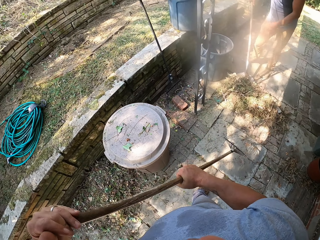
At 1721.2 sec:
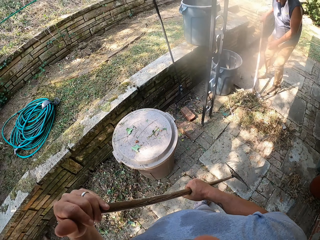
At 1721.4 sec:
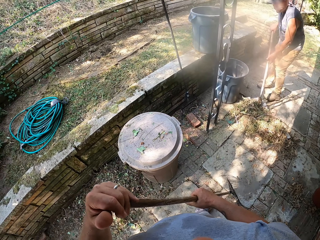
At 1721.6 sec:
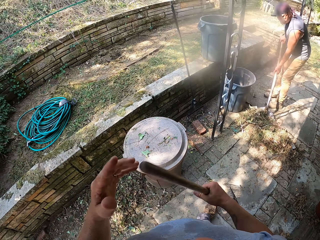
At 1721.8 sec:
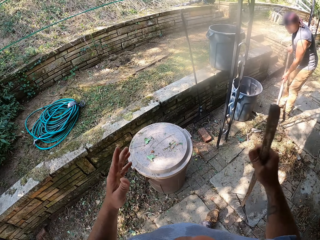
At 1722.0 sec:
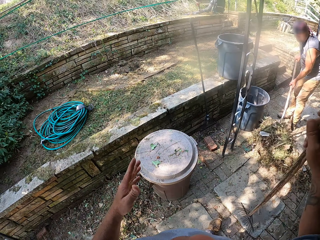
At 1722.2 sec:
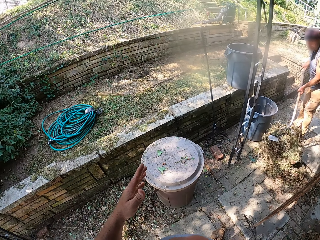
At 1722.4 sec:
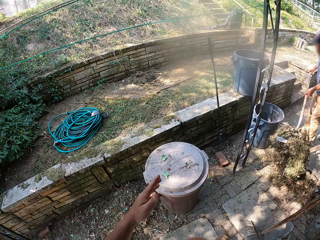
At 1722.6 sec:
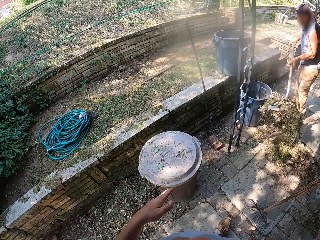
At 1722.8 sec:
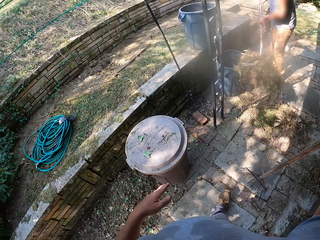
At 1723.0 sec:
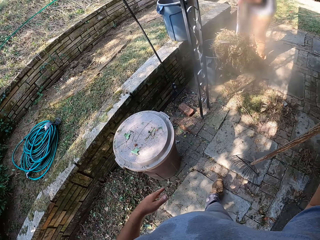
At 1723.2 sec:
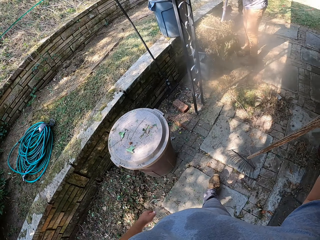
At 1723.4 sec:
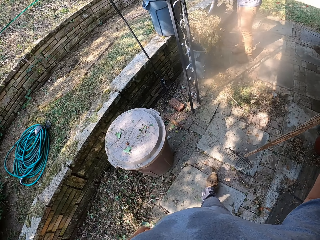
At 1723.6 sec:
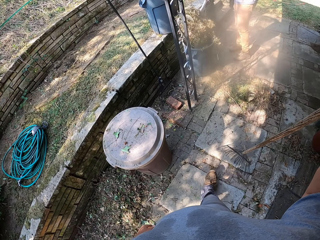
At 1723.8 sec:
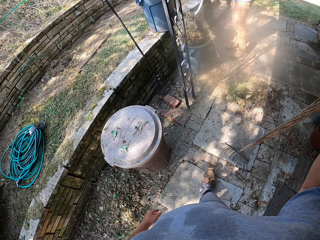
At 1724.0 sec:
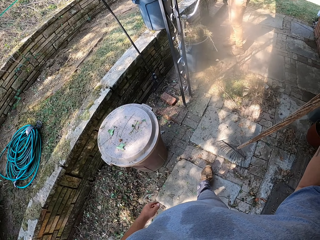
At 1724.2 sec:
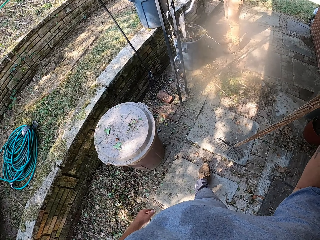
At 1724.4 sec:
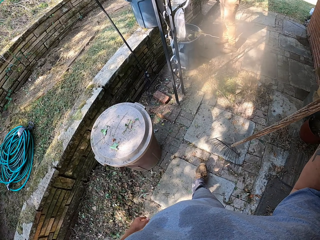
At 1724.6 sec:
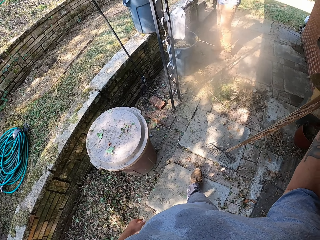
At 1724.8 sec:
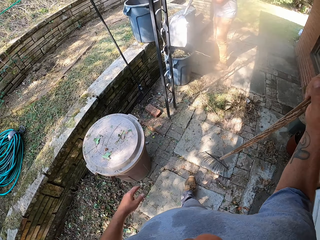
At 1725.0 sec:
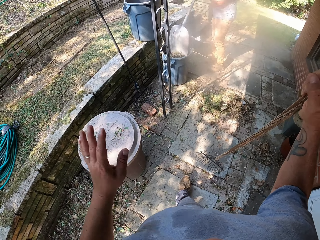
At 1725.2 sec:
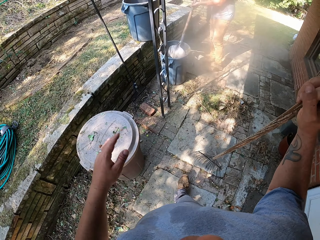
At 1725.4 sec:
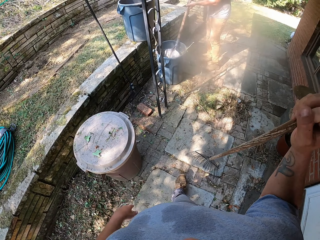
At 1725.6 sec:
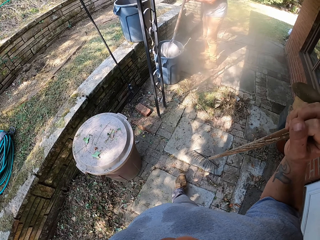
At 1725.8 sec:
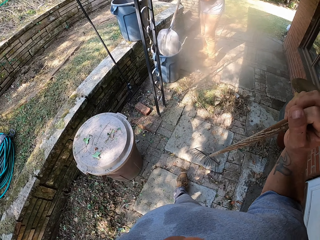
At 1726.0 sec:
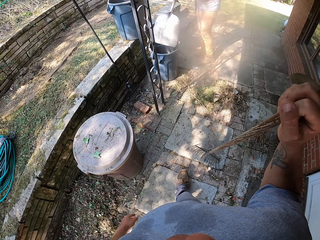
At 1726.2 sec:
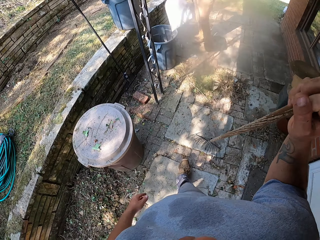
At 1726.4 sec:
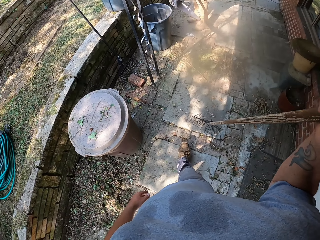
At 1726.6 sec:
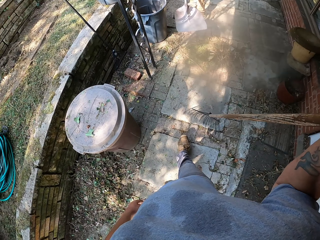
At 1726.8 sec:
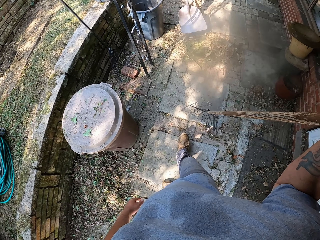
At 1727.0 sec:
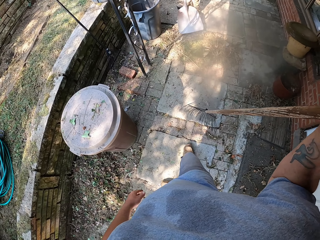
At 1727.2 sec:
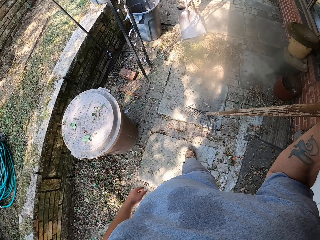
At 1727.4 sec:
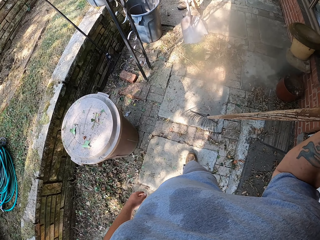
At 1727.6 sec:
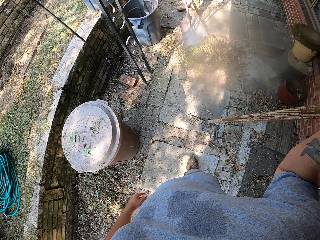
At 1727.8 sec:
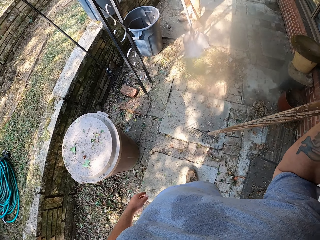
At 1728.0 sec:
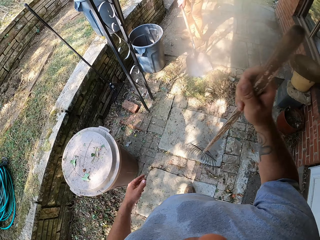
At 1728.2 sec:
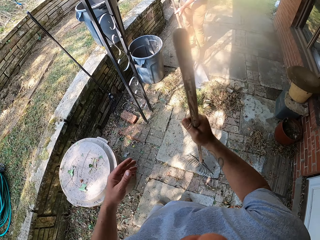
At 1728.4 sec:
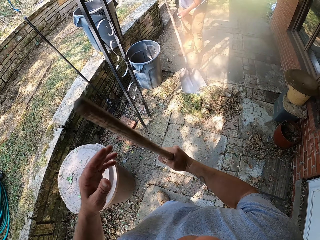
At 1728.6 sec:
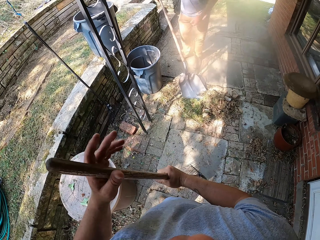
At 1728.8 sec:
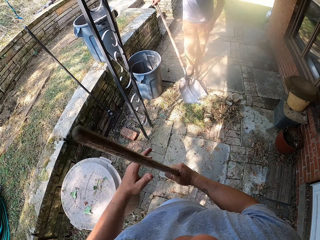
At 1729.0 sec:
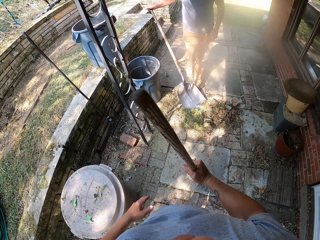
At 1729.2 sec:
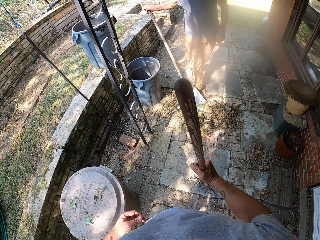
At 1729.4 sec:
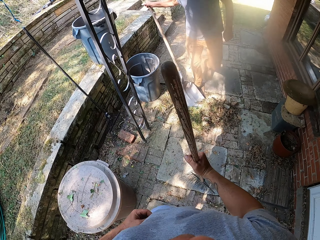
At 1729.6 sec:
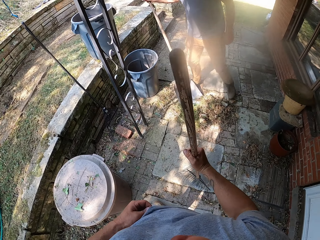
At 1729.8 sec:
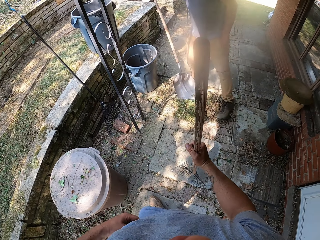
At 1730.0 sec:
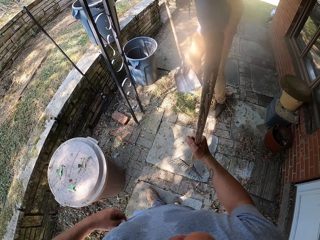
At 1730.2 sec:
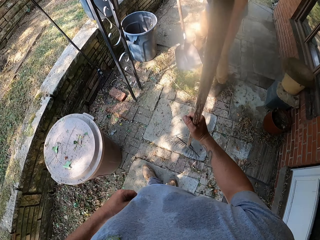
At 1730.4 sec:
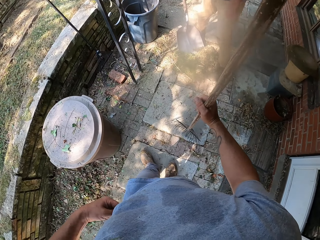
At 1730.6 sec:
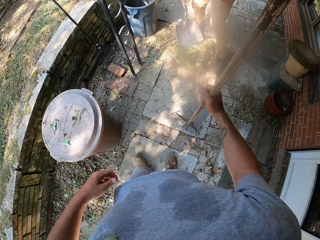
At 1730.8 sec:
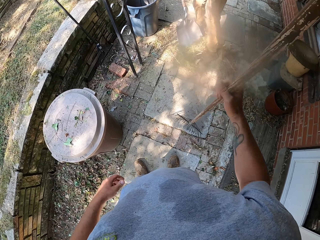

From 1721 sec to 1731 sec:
A person collects the dried grass. The camera wearer looks around. The person scoops grass. The person pours the dried grass into the trash bin. The camera wearer shakes hands. The person collects the dried grass.

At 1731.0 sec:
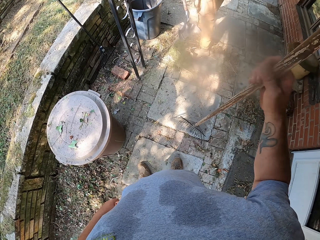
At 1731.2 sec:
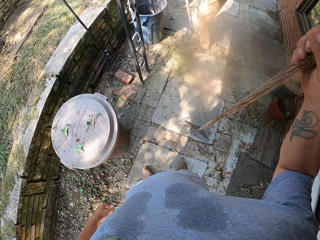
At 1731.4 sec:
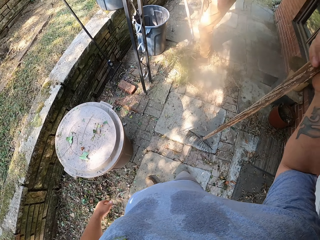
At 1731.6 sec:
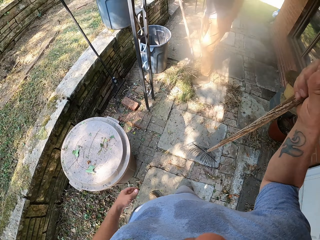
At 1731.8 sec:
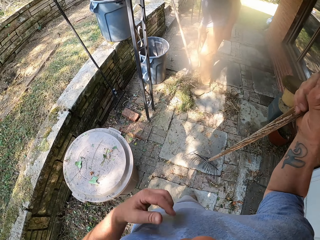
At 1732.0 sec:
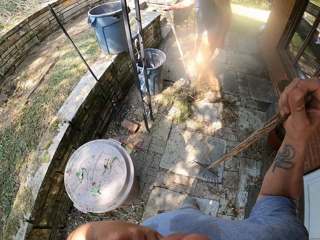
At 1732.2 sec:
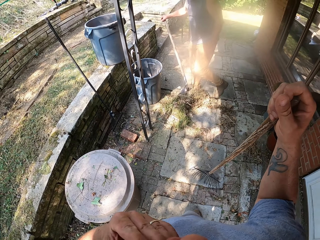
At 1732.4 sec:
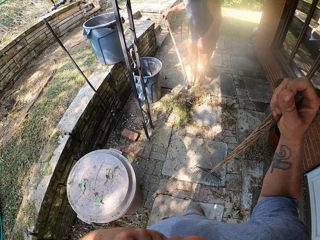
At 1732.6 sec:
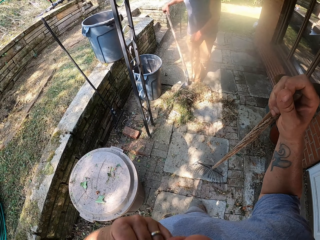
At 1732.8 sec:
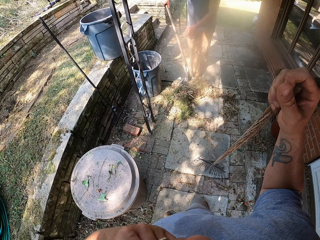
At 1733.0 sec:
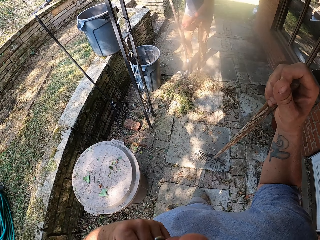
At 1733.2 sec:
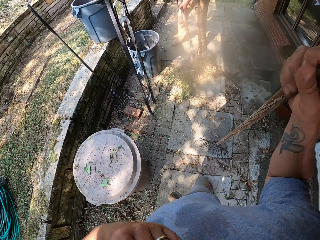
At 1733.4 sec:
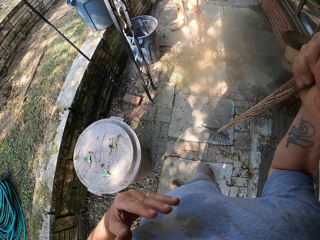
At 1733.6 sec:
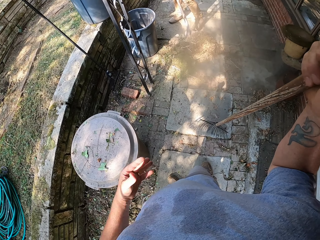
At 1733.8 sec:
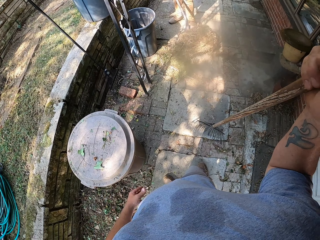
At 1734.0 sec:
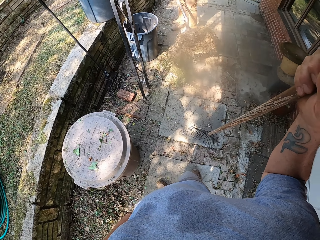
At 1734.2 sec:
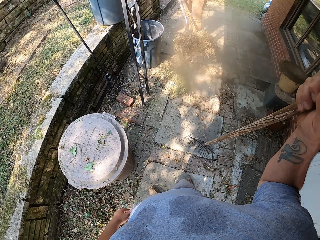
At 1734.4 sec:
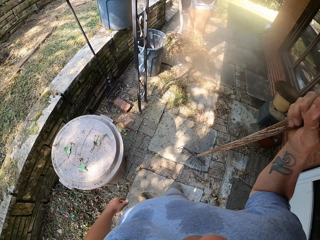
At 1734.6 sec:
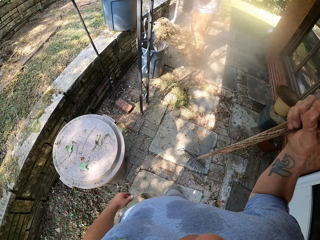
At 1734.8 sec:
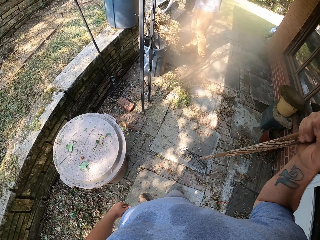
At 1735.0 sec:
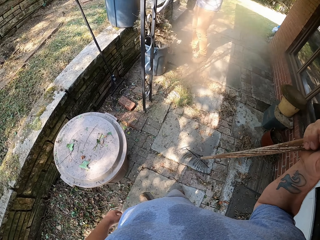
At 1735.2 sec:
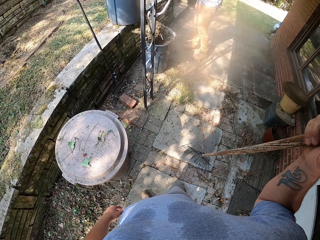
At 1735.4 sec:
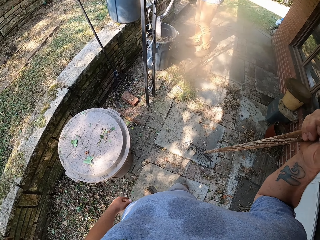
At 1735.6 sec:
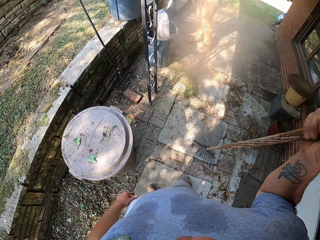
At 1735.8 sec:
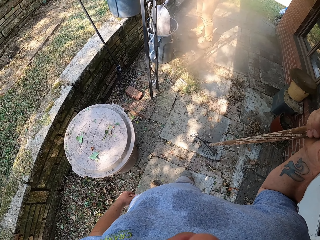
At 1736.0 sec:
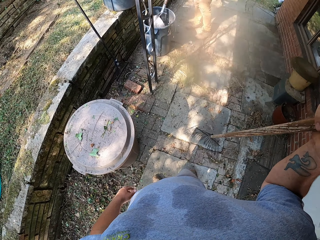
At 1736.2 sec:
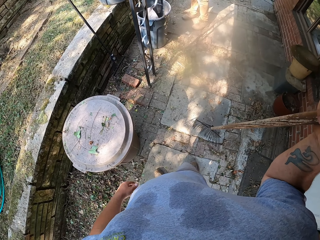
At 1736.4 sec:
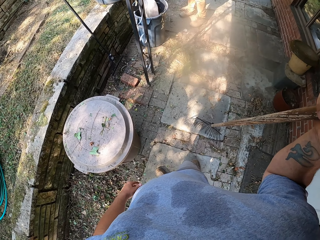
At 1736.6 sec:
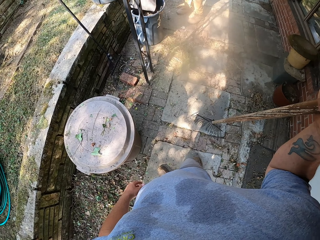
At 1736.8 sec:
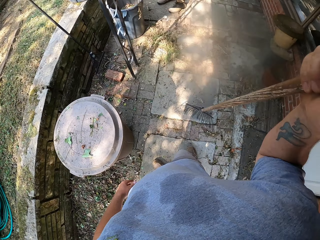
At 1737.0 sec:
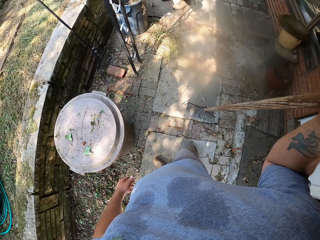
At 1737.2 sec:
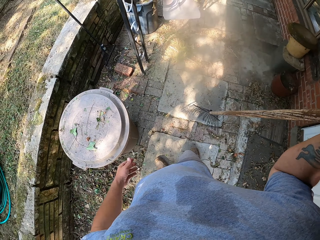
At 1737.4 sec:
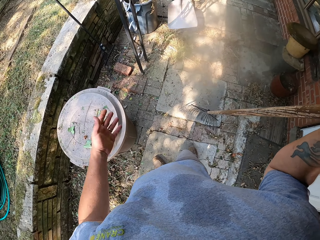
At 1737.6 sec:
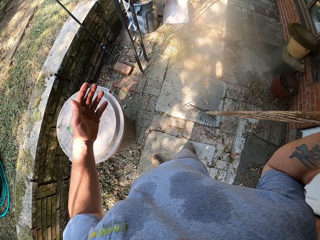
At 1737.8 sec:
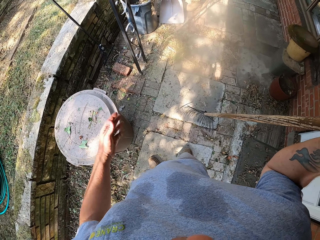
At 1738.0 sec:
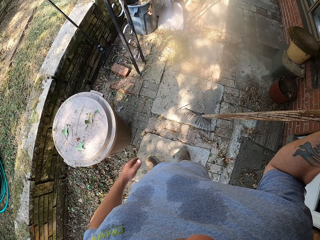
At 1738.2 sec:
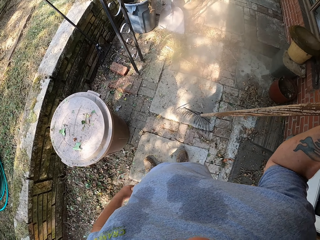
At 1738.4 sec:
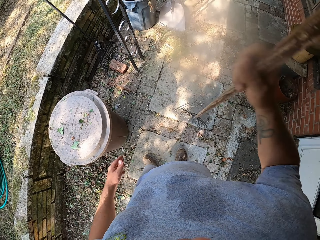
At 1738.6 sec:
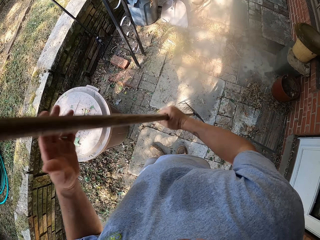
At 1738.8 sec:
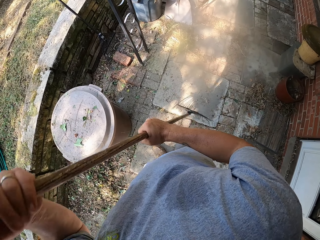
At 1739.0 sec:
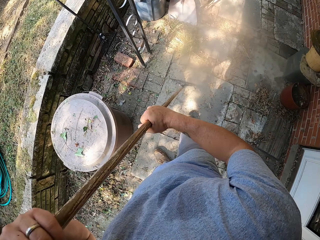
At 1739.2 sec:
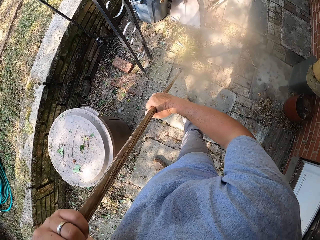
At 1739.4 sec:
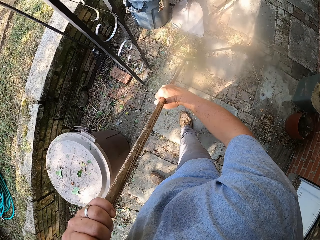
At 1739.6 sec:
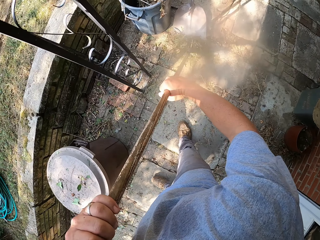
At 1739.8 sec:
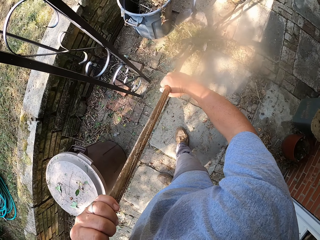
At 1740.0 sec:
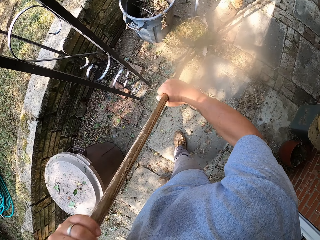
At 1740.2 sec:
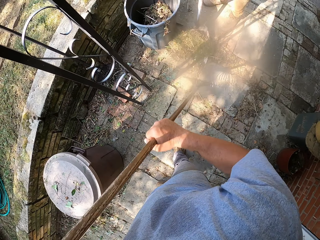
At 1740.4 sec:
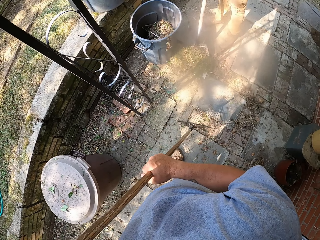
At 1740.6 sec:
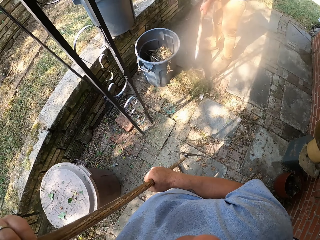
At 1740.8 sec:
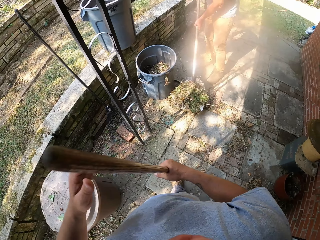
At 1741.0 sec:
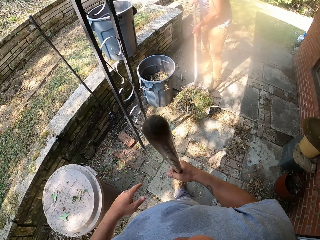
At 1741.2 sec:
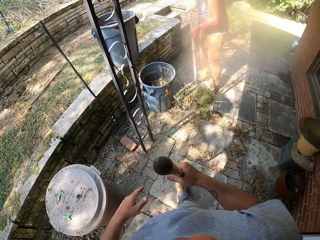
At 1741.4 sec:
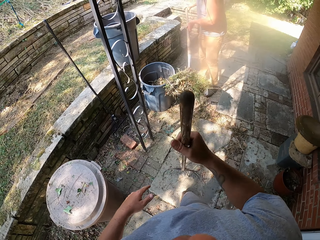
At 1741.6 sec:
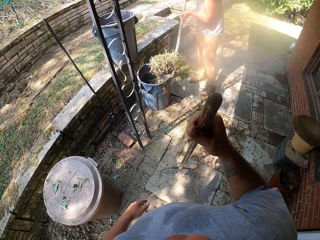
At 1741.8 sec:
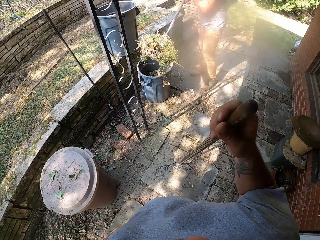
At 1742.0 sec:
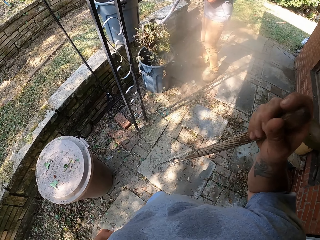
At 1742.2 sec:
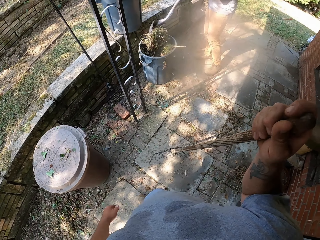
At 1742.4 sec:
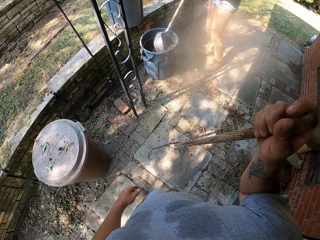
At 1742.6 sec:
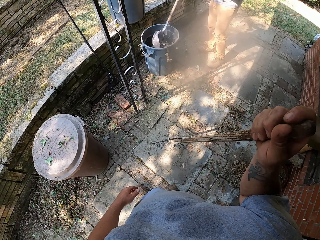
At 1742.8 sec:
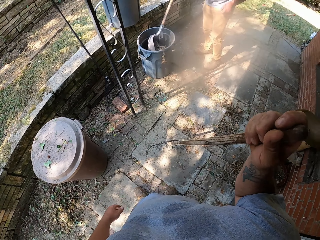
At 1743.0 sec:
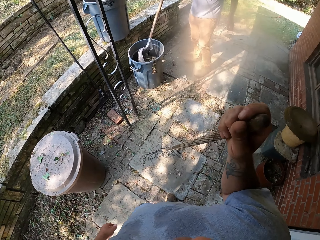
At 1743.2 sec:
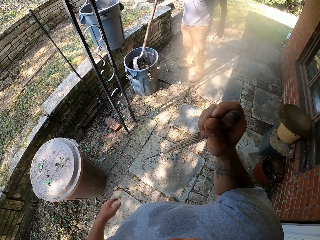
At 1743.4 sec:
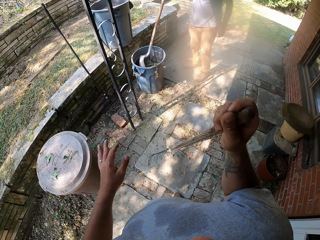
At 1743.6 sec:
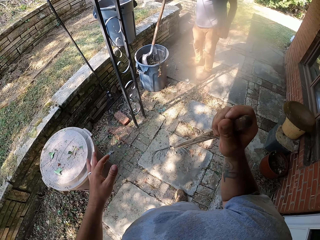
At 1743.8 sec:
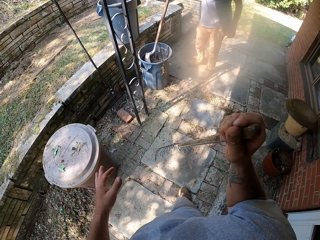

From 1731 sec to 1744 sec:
A person pushes the dried grass with the leg. The camera wearer touches the face. They look around. The person pours the dried grass into the trash bin. The camera wearer shakes hand. The person collects the dried grass. The camera wearer pushes the dried grass with a rake. They look around. The person pours the dried grass into the trash bin.
